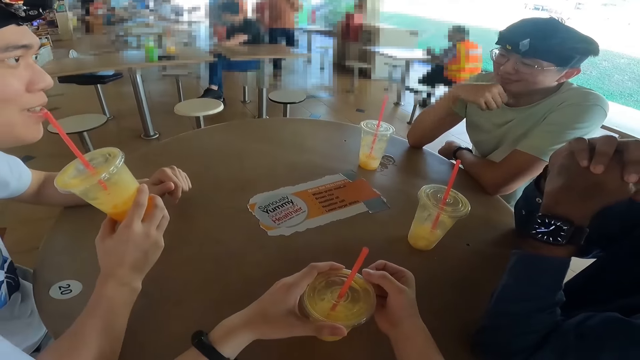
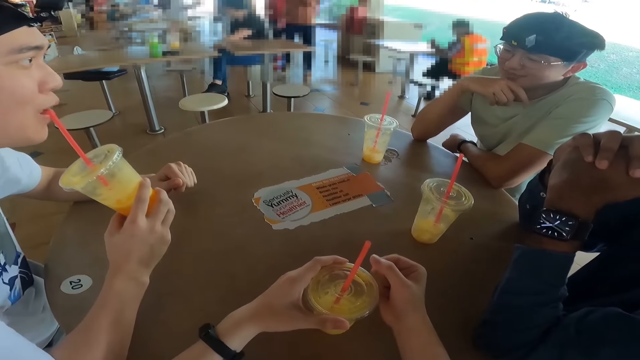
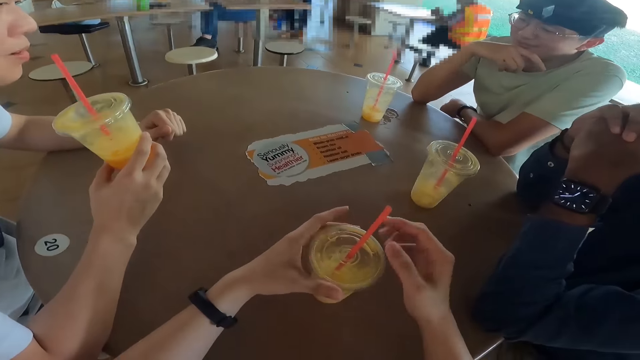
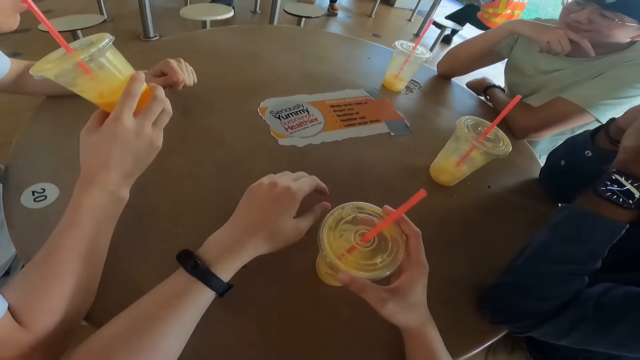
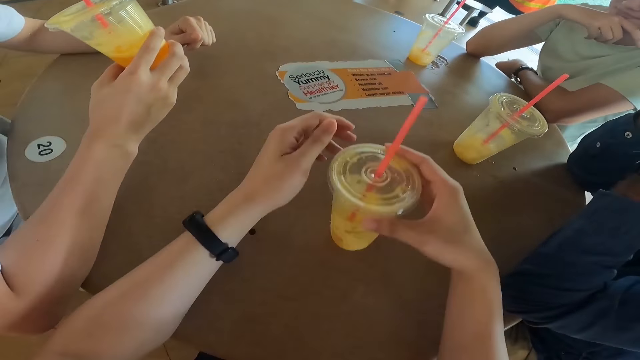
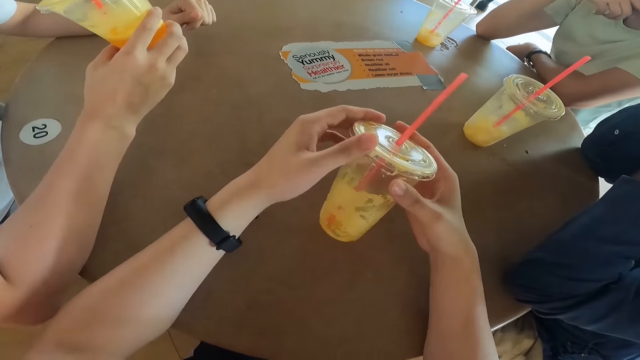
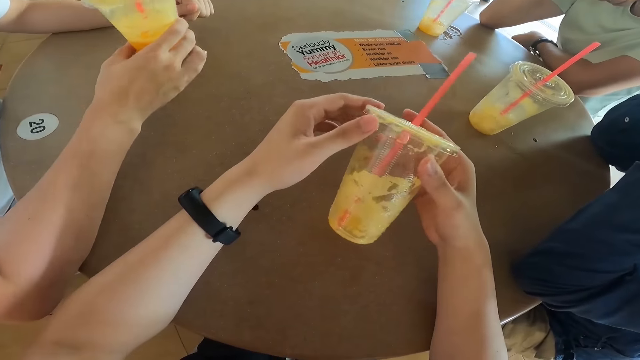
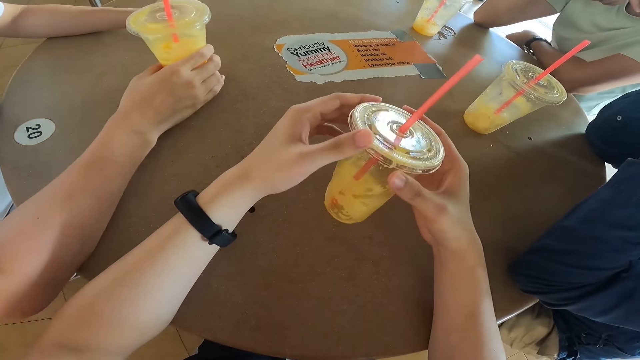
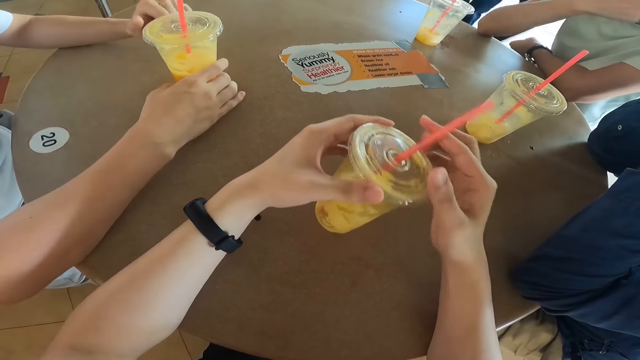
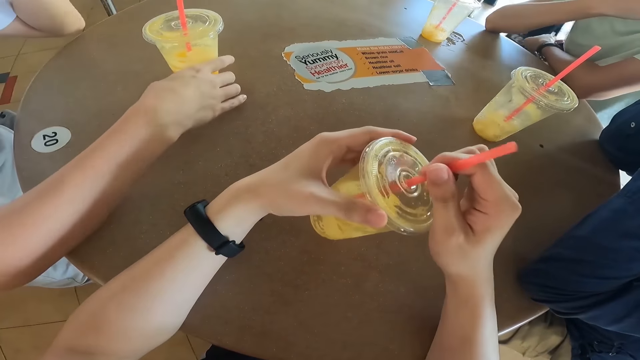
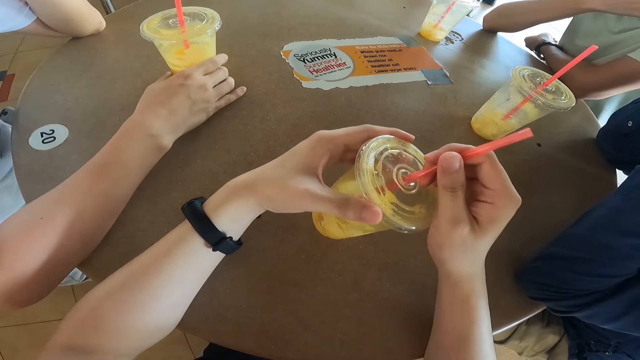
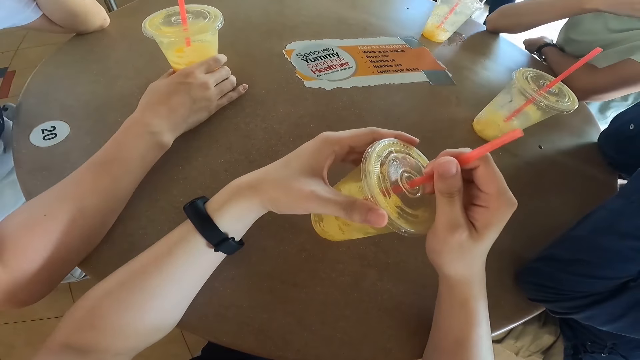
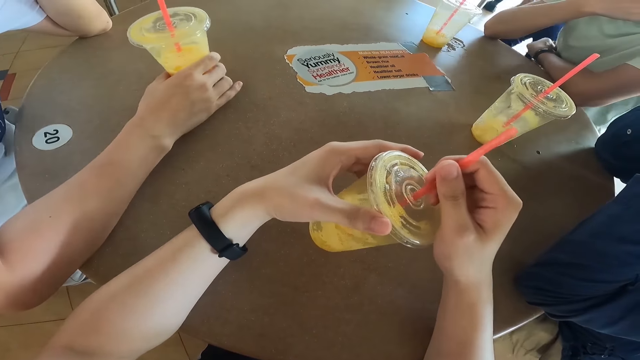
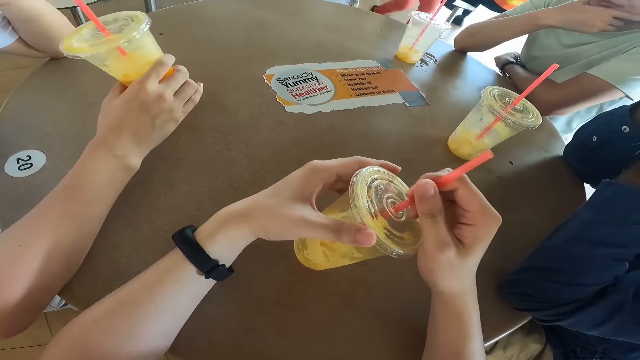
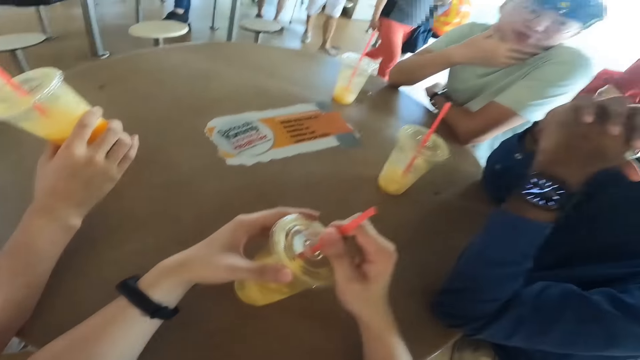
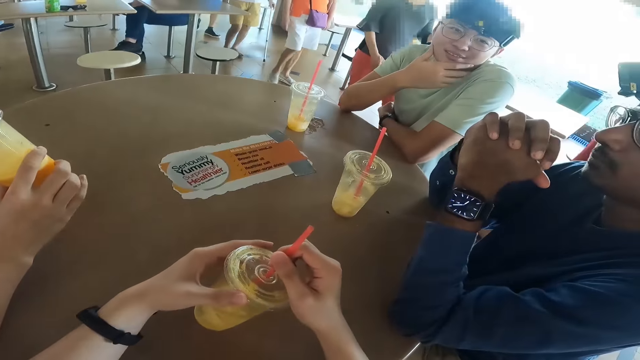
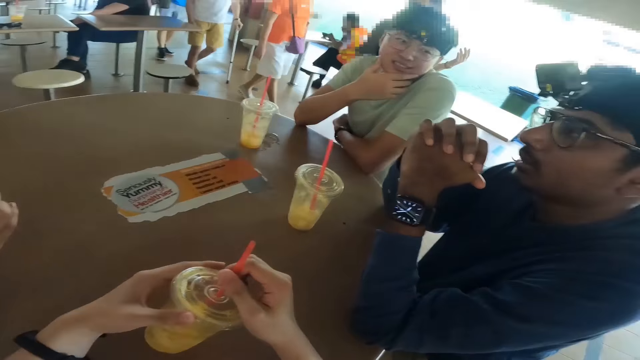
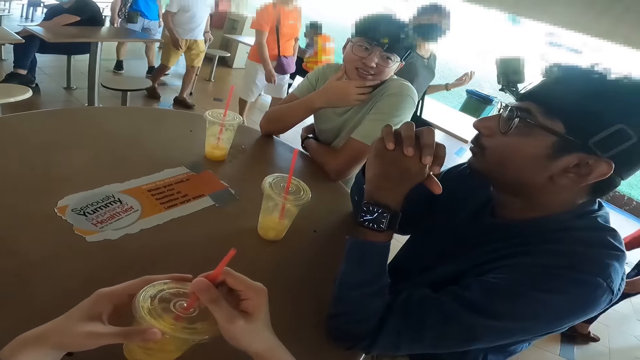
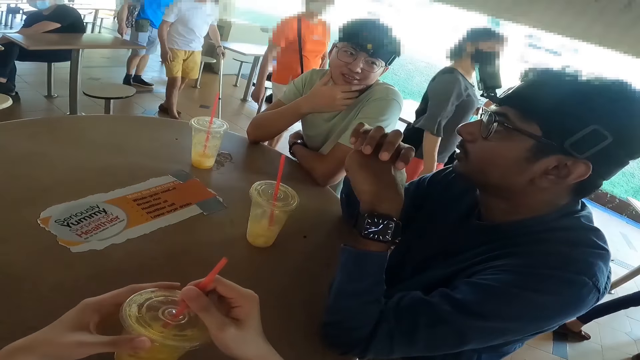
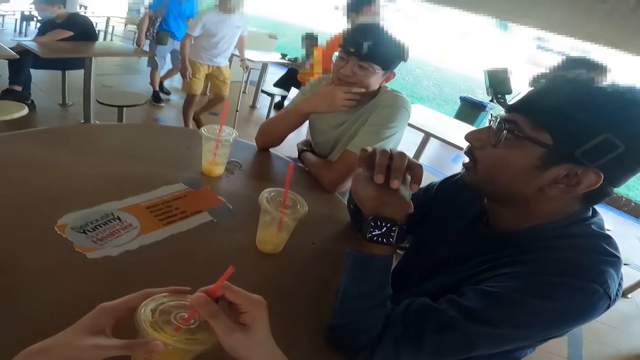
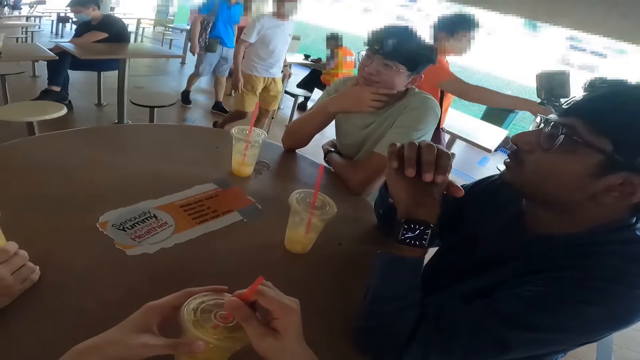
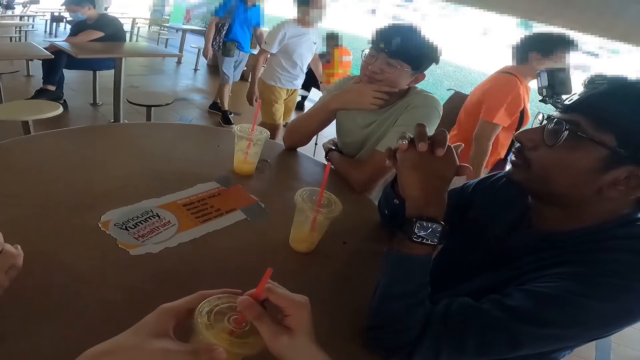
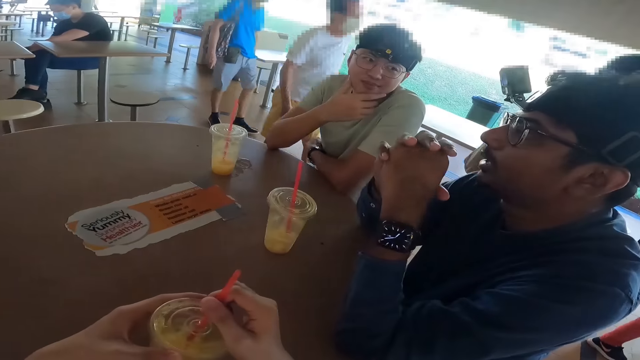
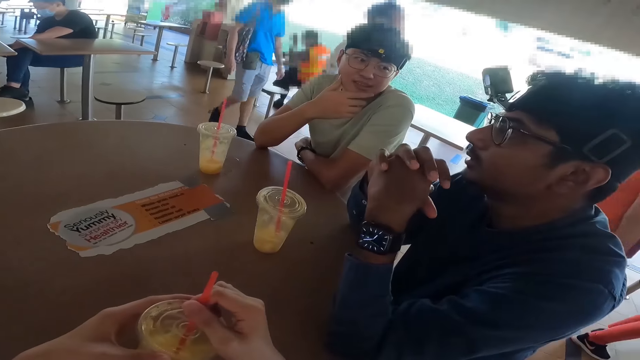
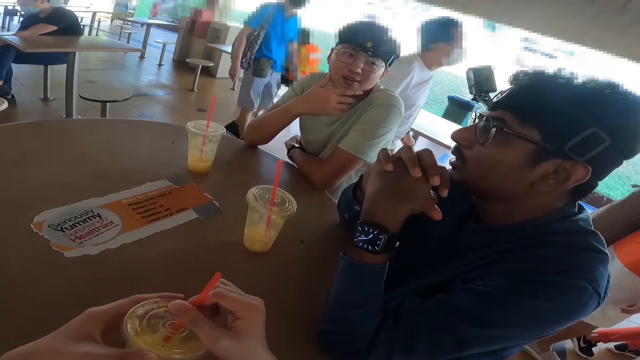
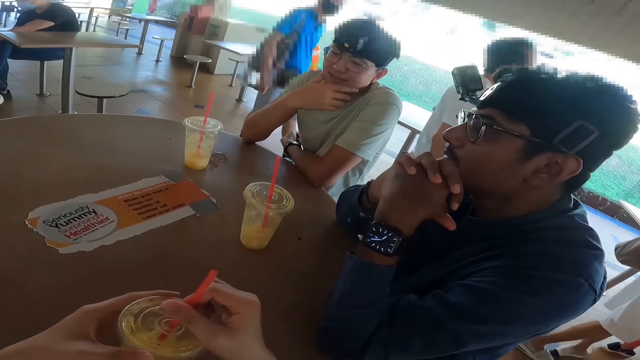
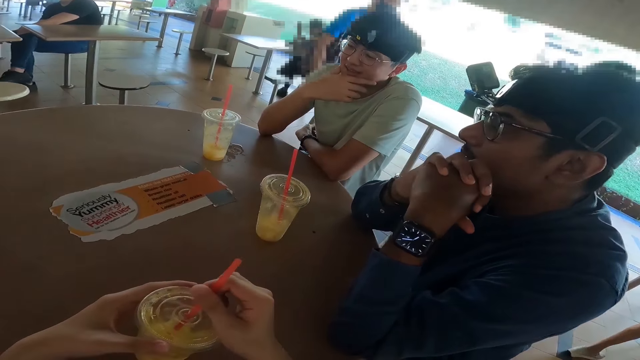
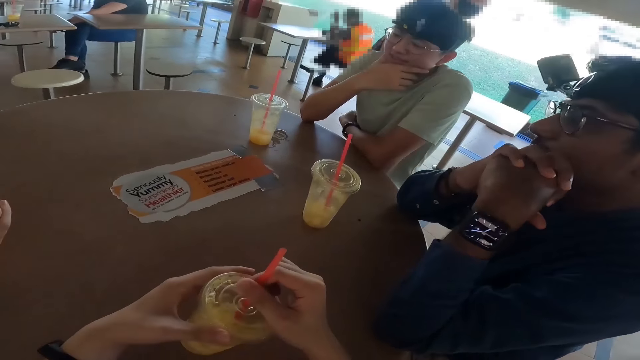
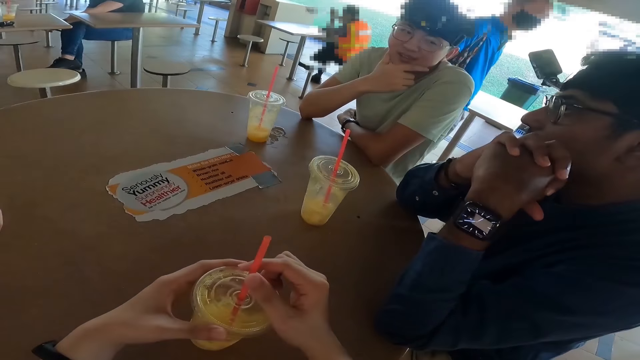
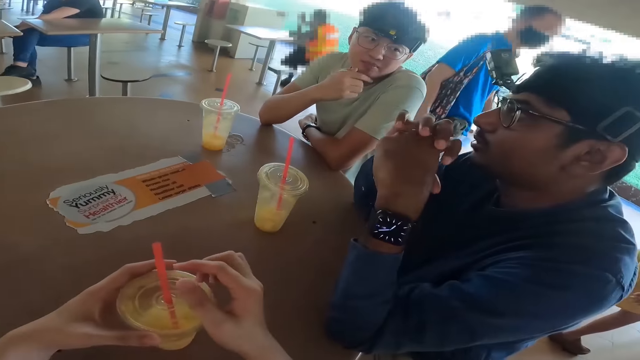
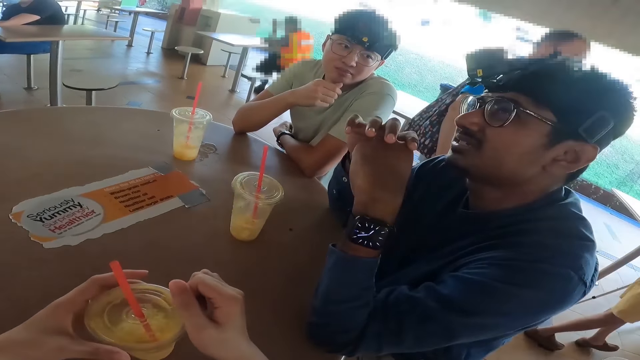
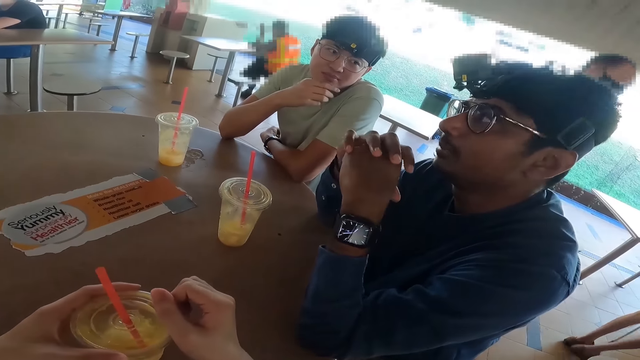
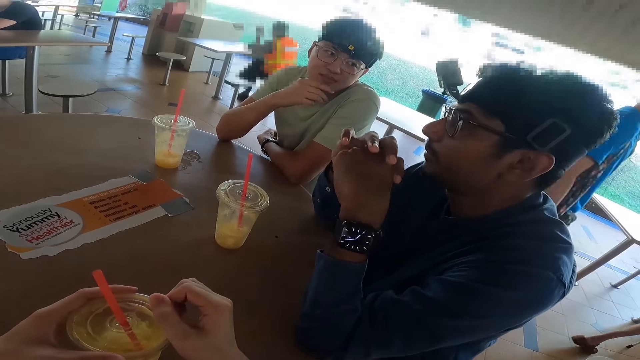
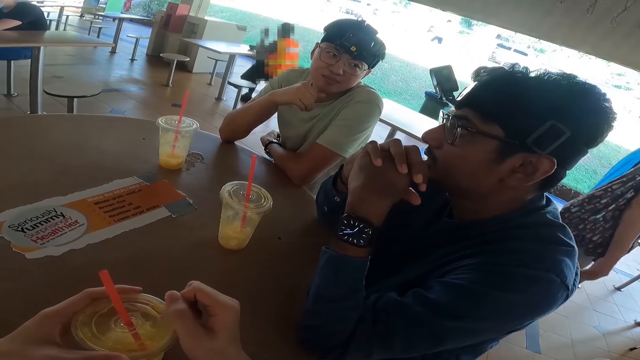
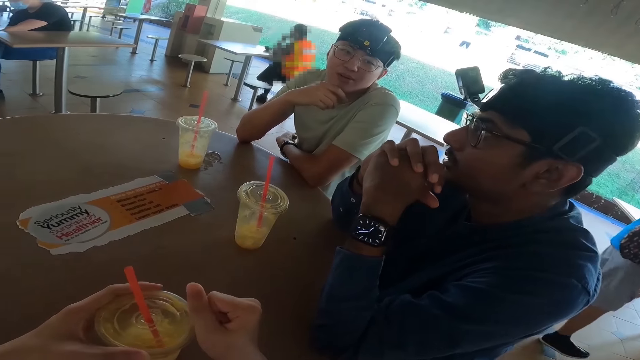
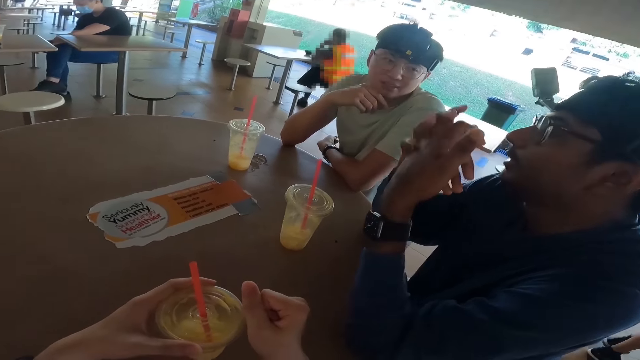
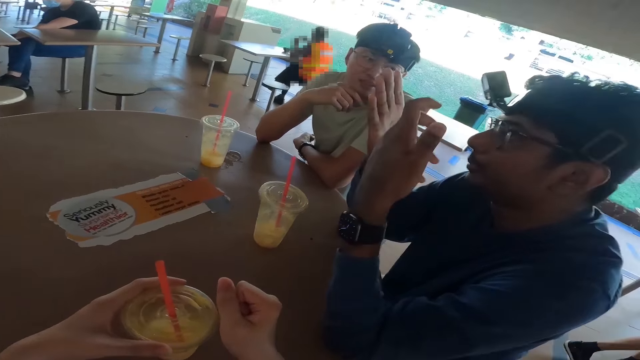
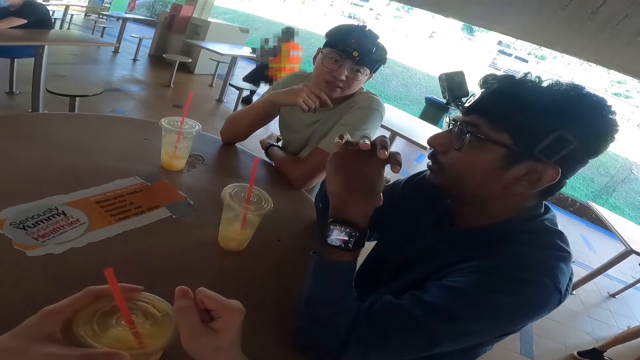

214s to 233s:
The camera wearer picks up the juice and examines the juice. A man drops the juice. The camera wearer drops the juice. The man drinks the juice. Another man walks. A third man walks. A fourth man walks. A fifth man walks. A sixth man walks. A seventh man talks and moves the hands.

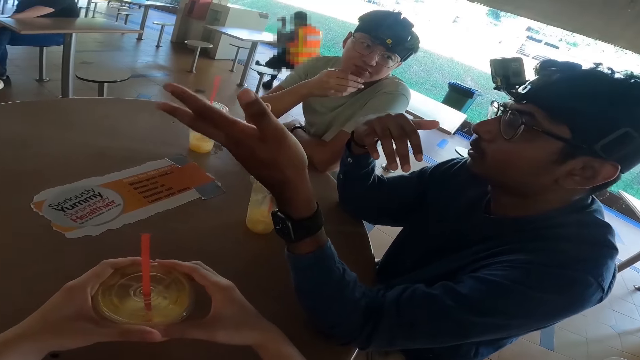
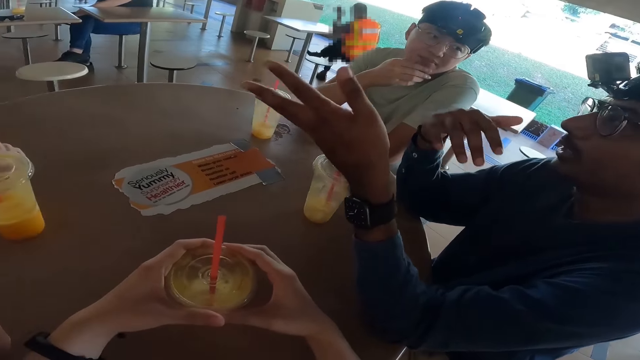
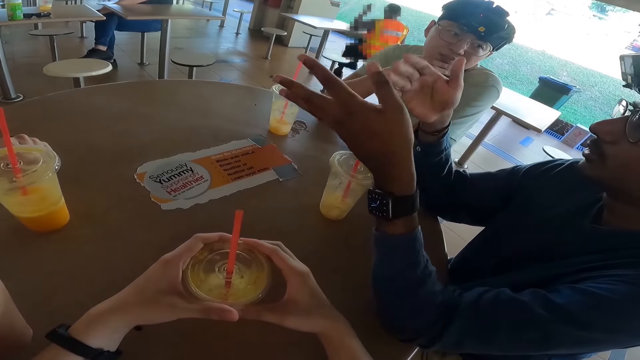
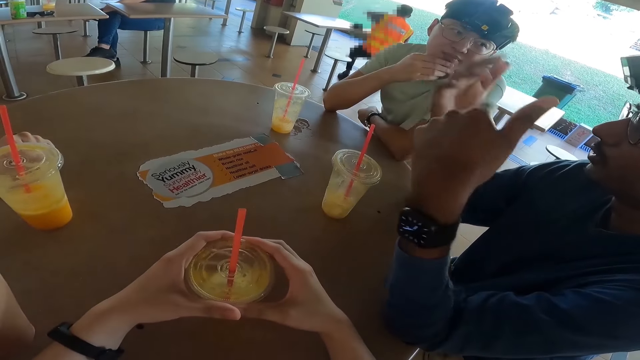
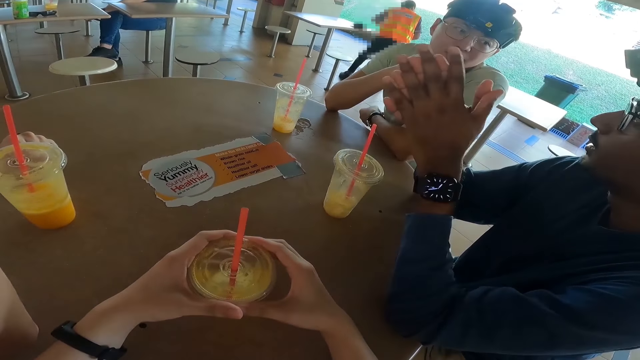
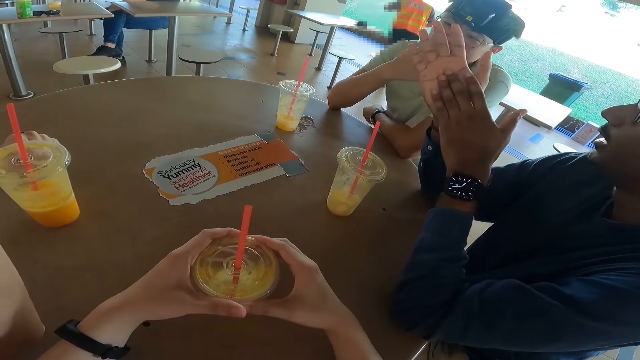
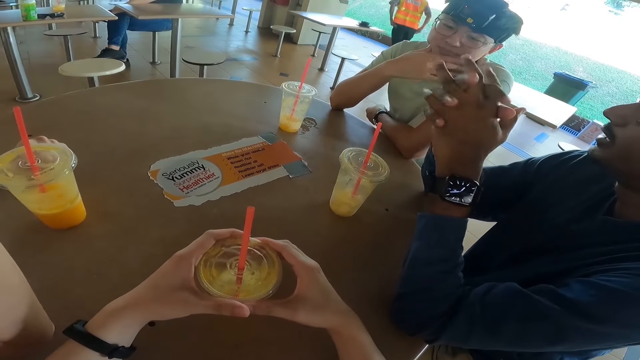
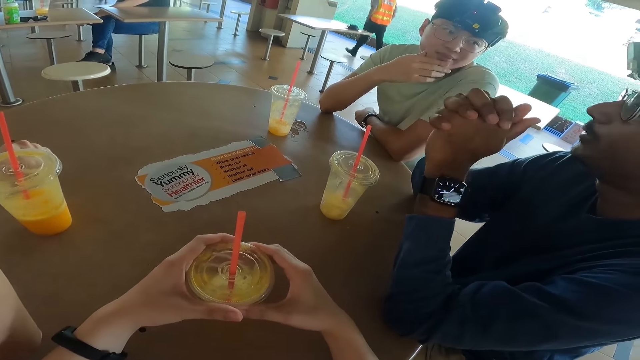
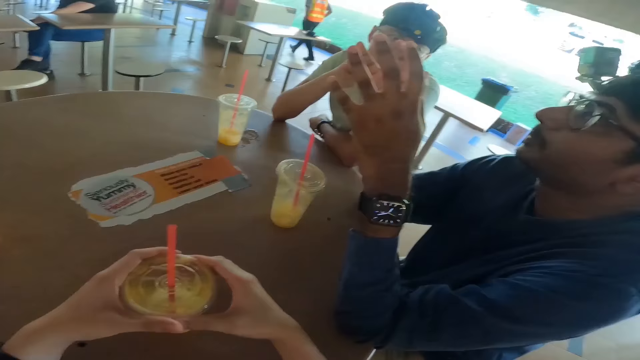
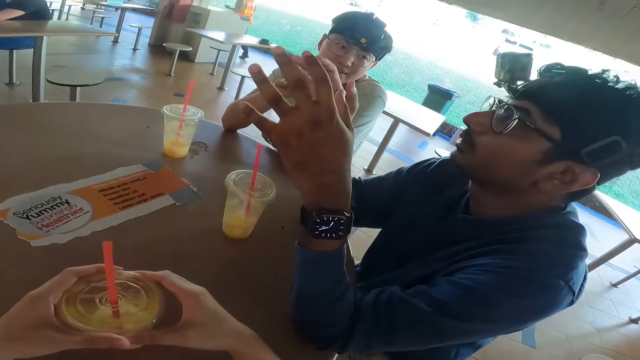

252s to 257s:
A man walks. Another man nods the head.
